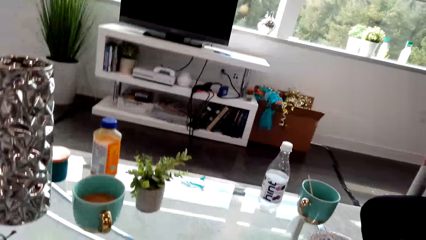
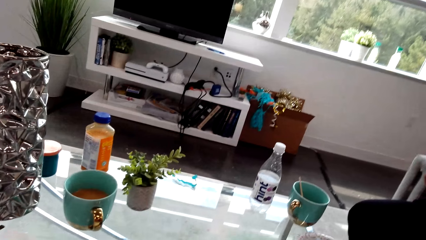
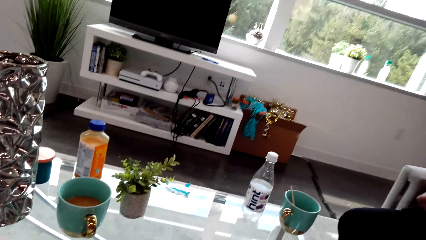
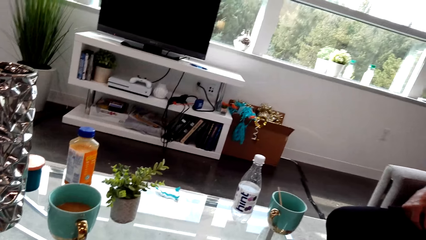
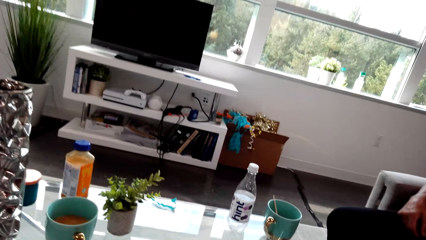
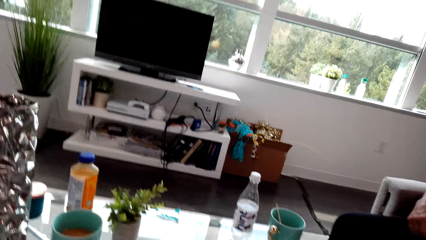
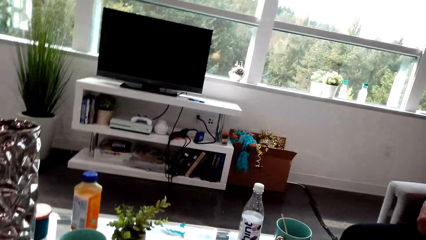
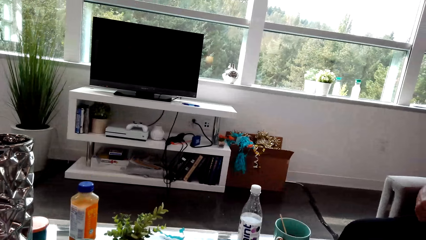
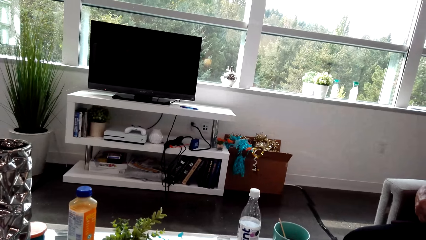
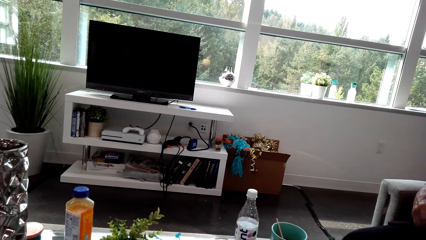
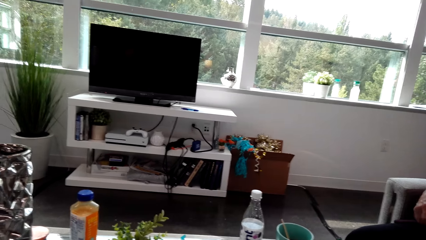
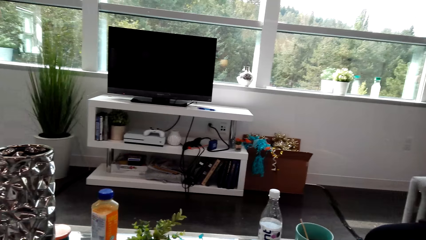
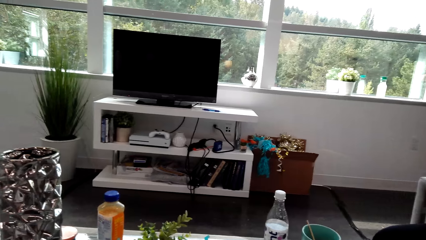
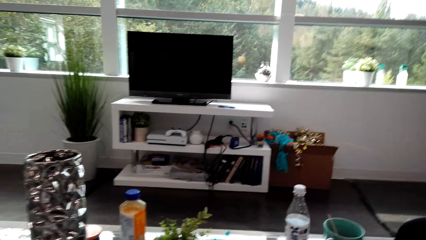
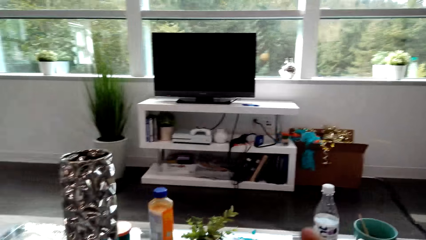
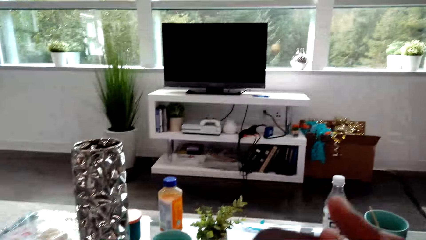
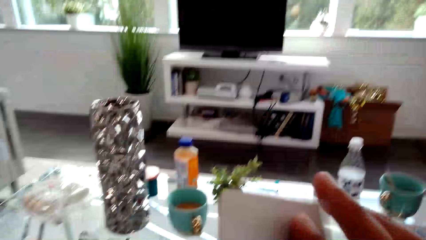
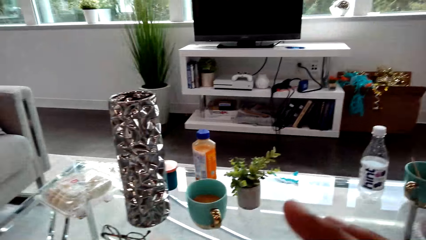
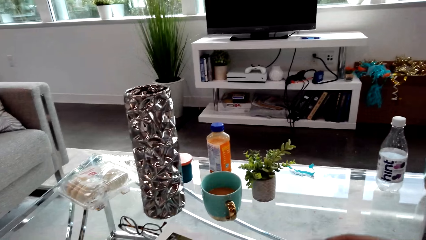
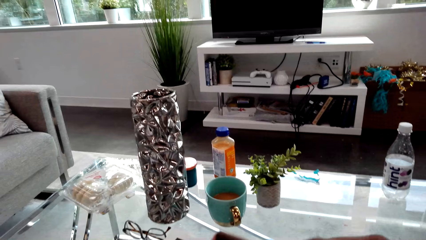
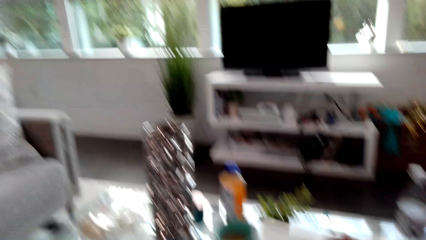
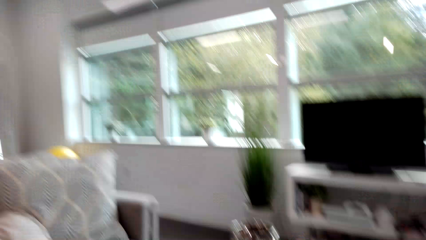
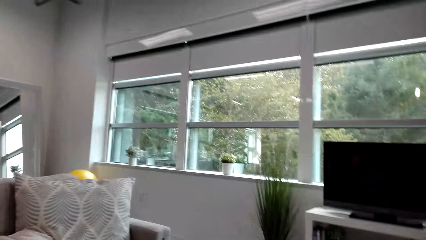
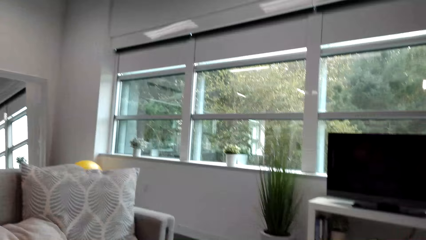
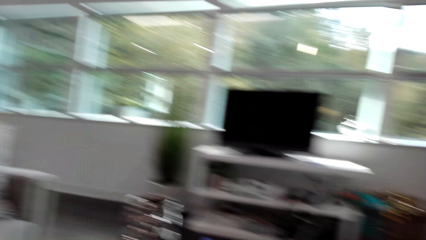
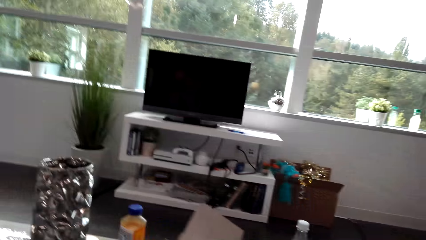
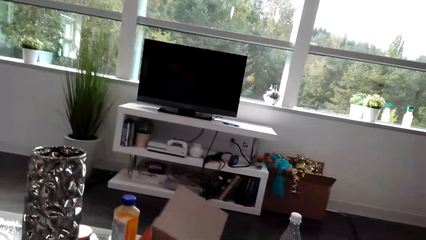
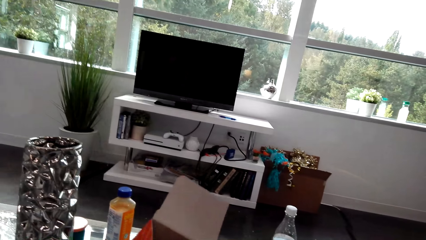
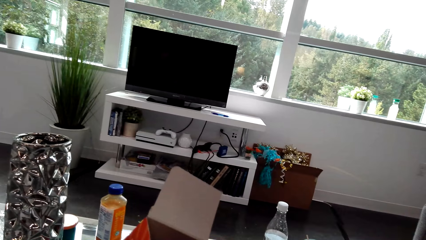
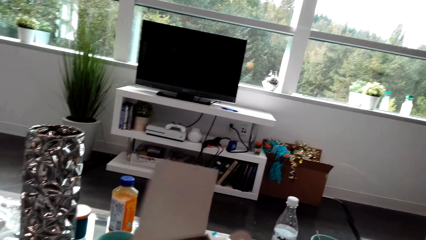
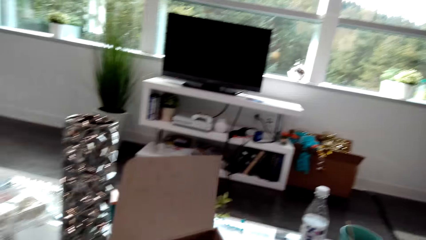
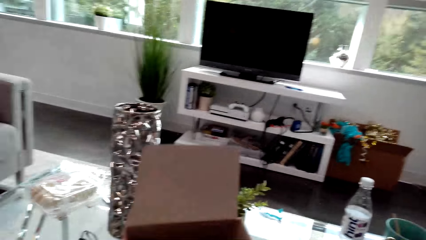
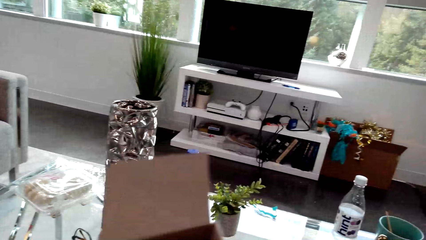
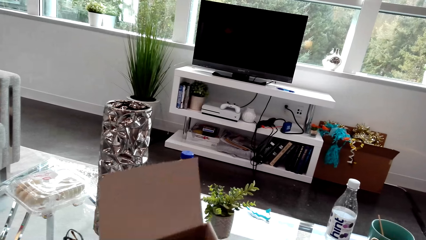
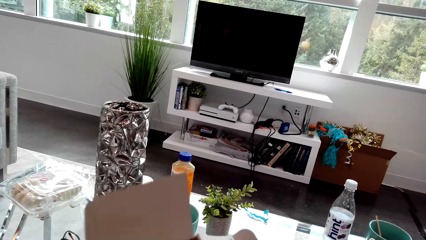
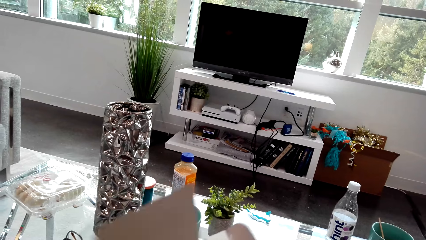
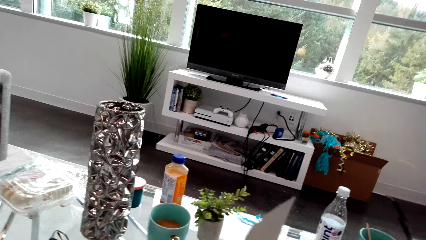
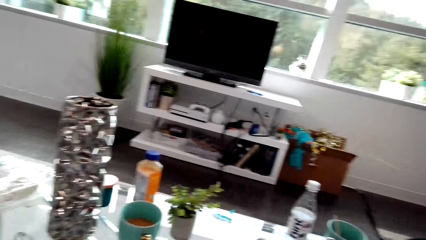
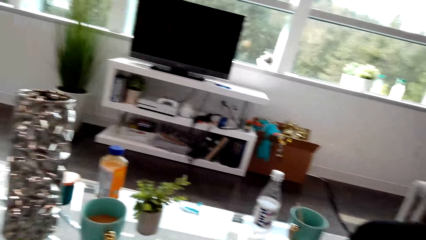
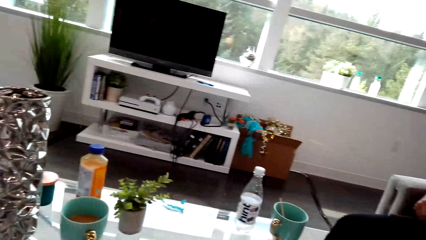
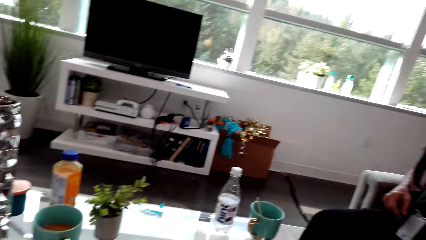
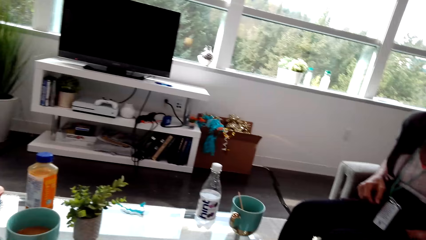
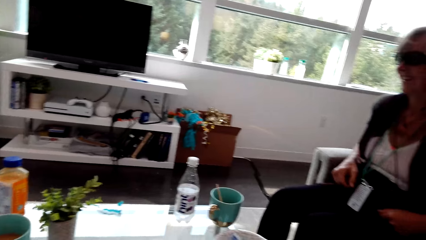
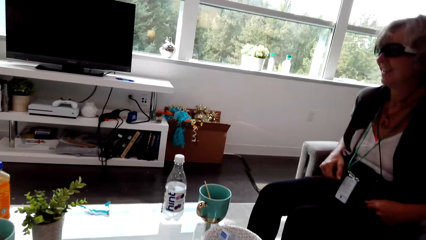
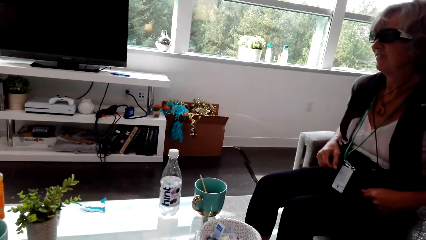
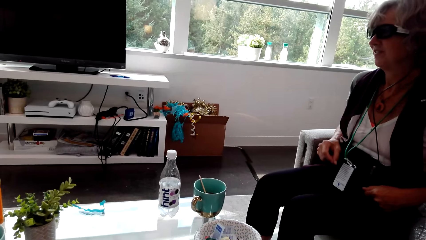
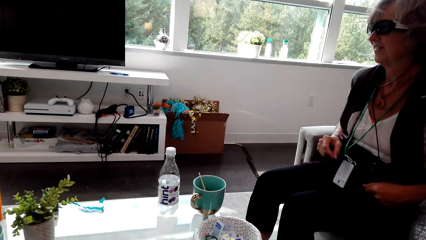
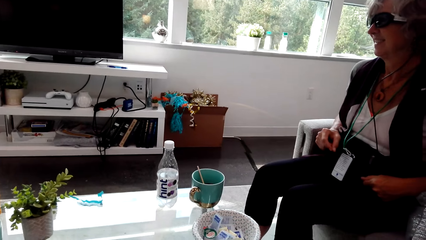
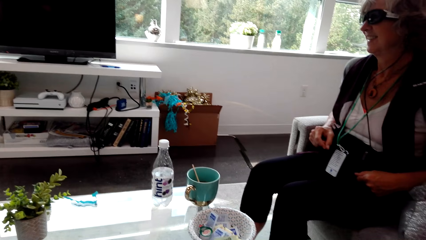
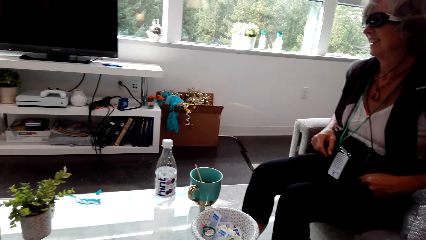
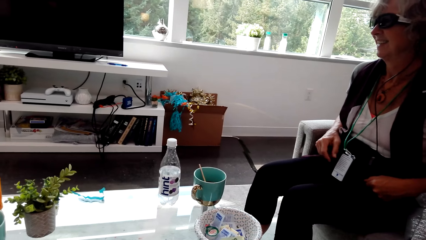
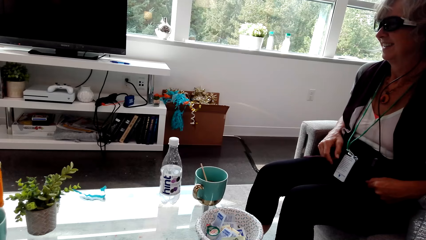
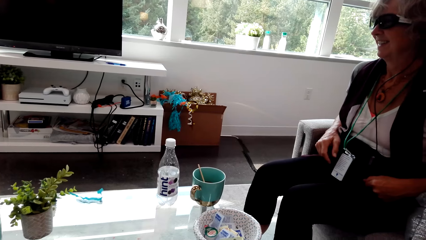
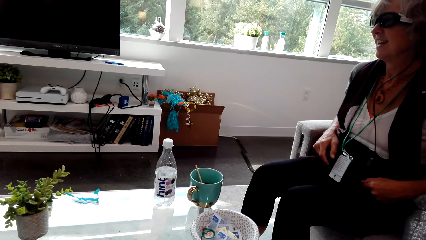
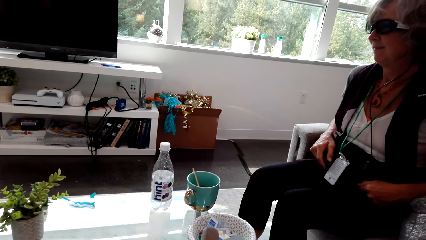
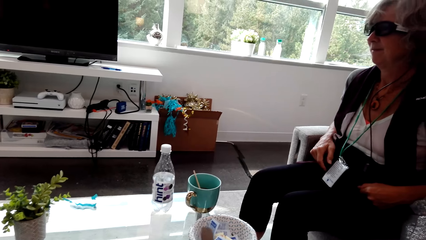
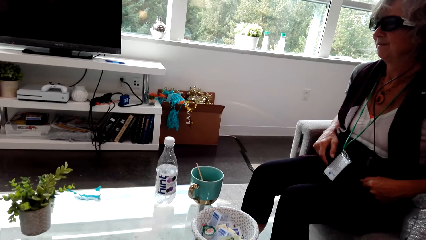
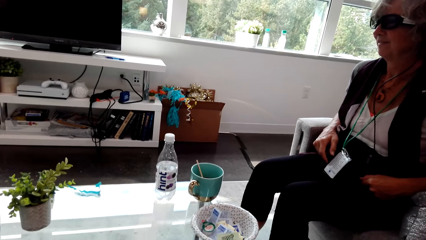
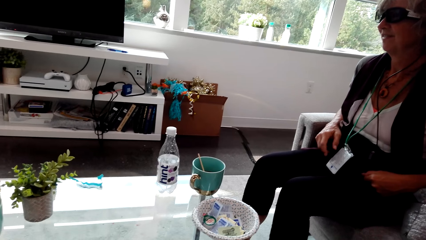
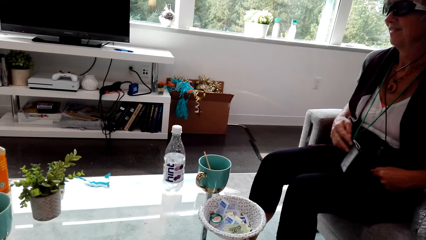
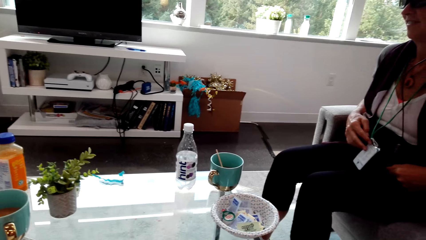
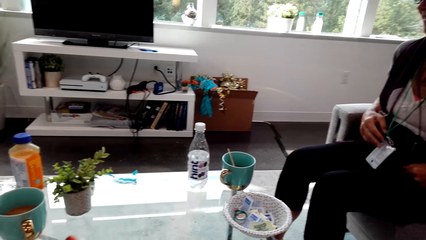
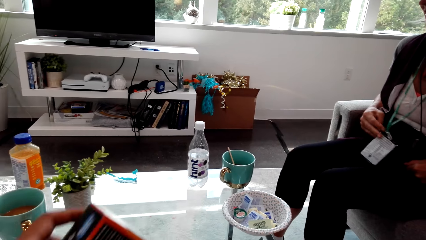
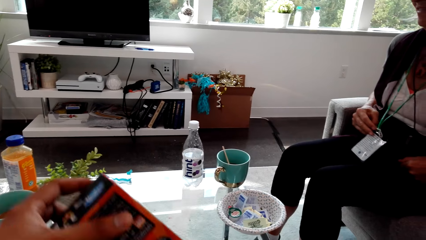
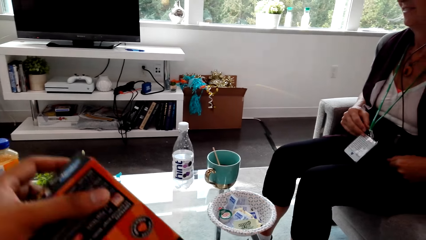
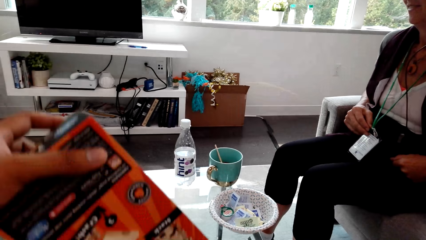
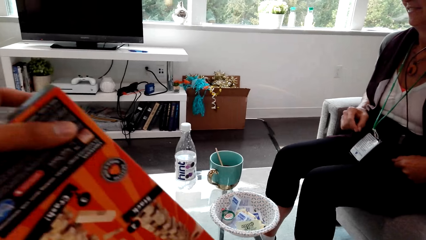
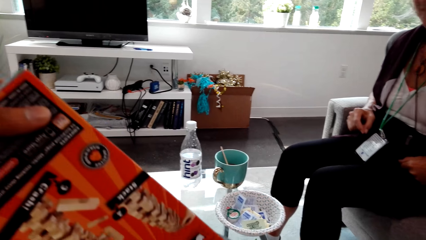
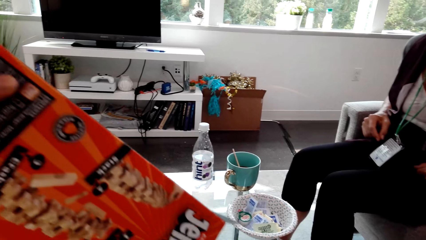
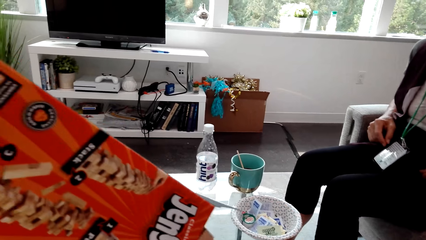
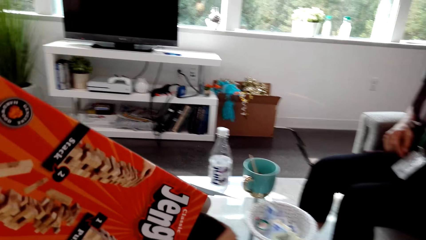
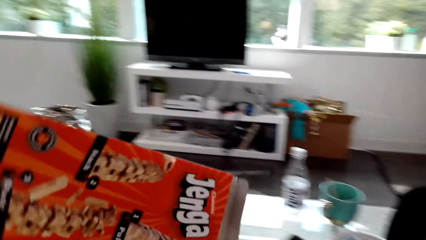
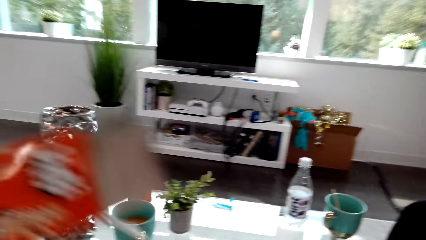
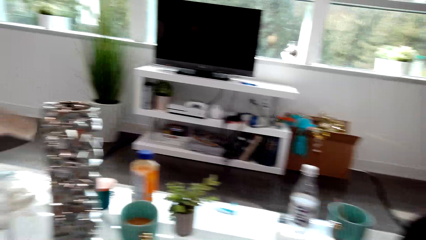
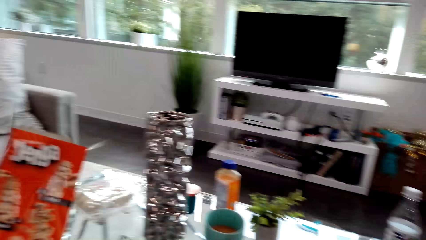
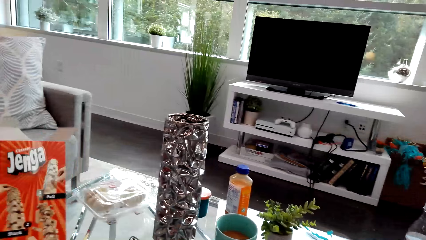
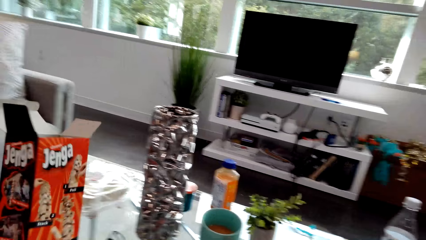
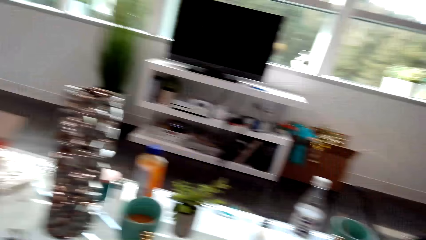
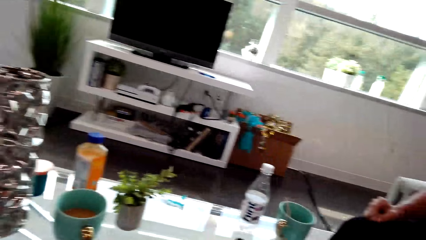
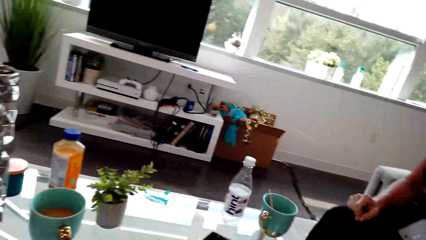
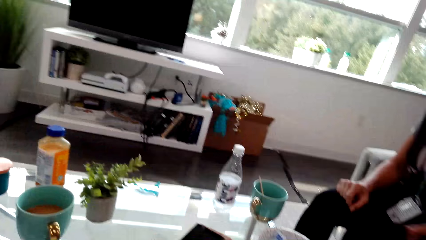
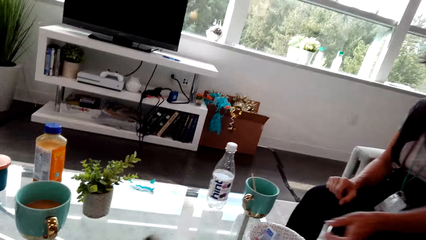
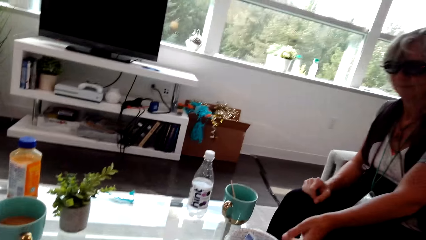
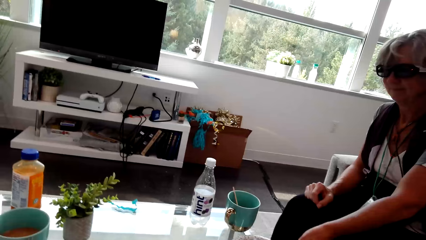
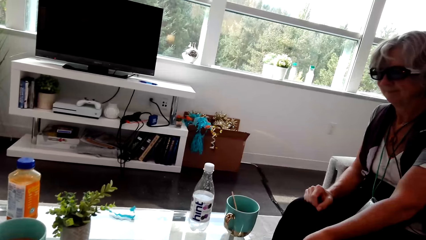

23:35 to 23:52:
The camera wearer looks around and talks with a lady. They look at the water bottle. They talk with the lady and move hands. They talk with the lady and look around. They talk with the lady and hold the box. They look at the lady. They talk with the lady and look around. They lift the box. They look around and hold the box.
